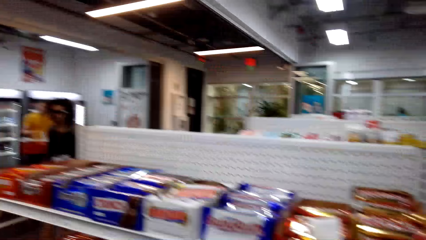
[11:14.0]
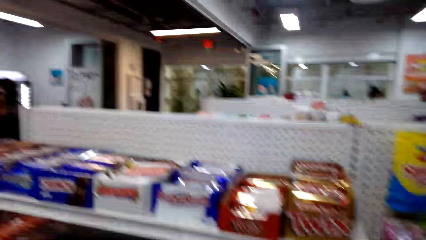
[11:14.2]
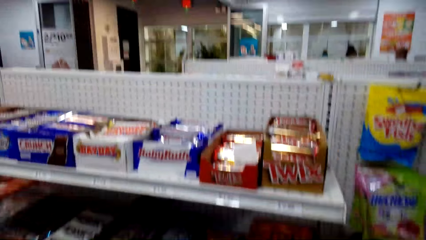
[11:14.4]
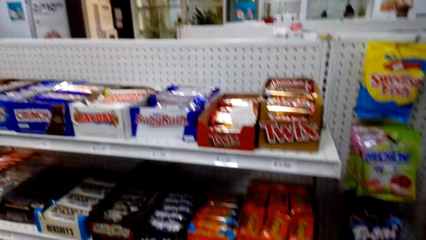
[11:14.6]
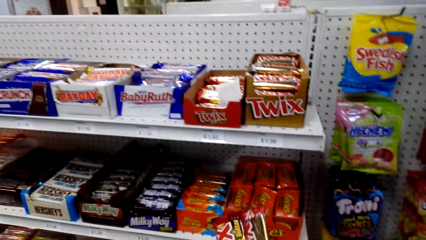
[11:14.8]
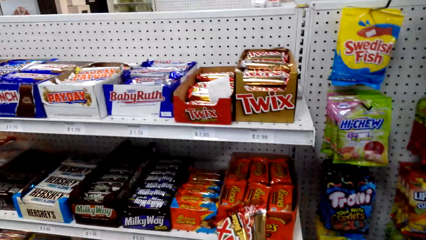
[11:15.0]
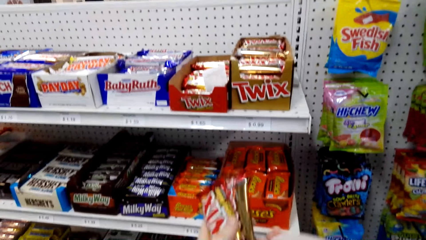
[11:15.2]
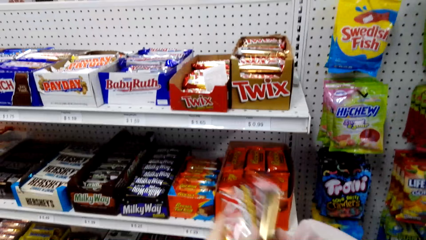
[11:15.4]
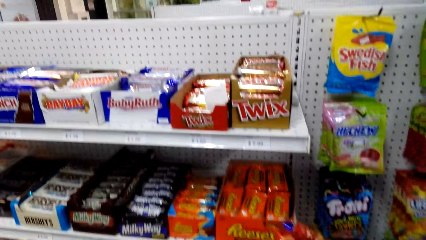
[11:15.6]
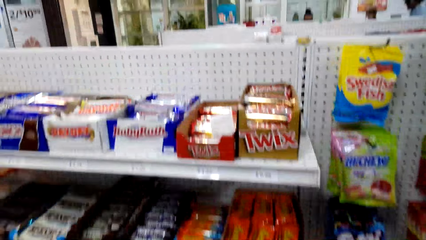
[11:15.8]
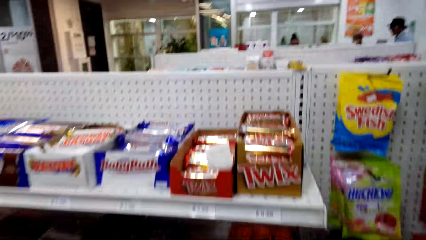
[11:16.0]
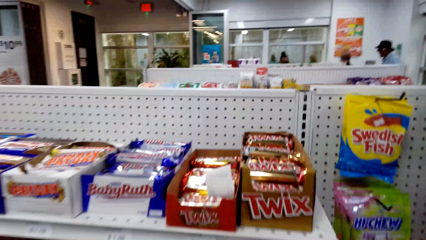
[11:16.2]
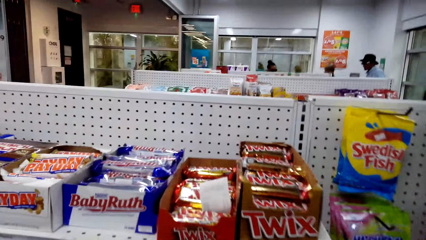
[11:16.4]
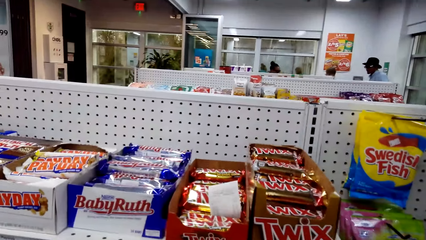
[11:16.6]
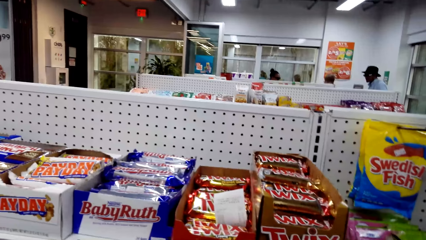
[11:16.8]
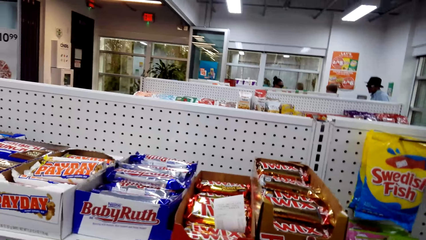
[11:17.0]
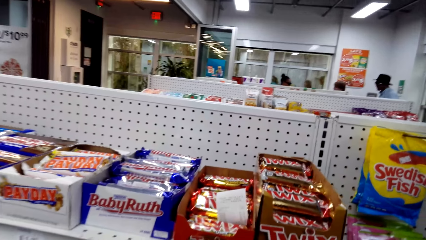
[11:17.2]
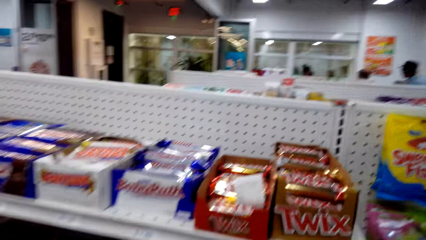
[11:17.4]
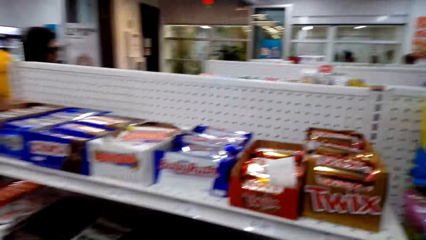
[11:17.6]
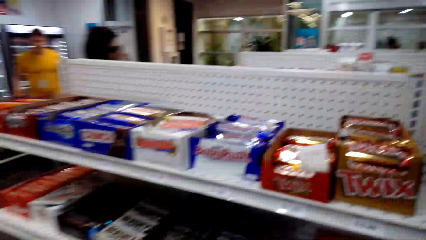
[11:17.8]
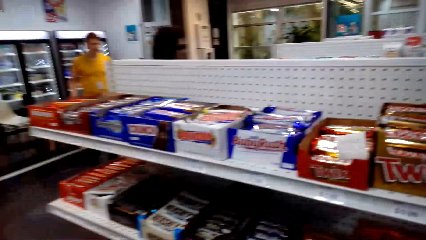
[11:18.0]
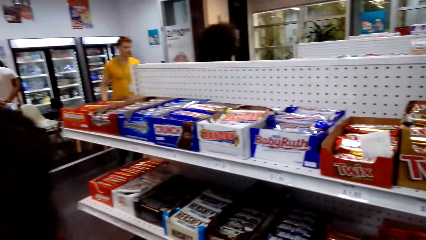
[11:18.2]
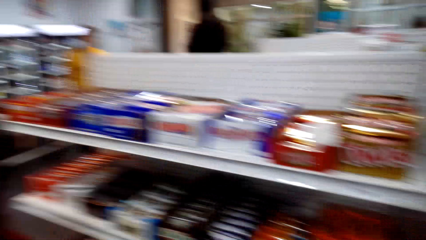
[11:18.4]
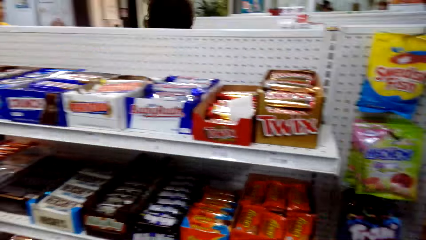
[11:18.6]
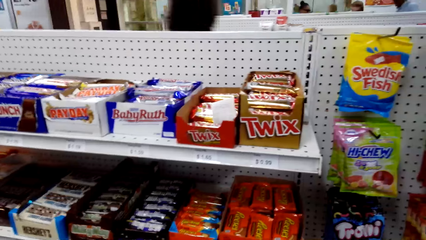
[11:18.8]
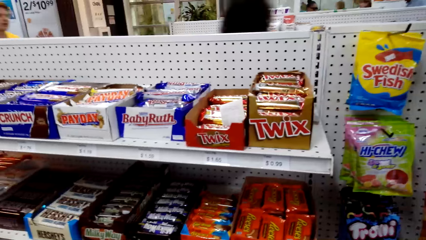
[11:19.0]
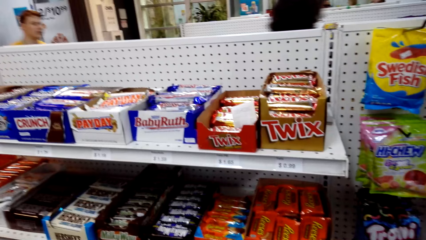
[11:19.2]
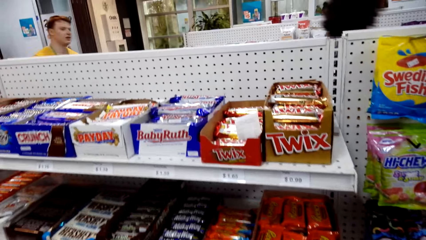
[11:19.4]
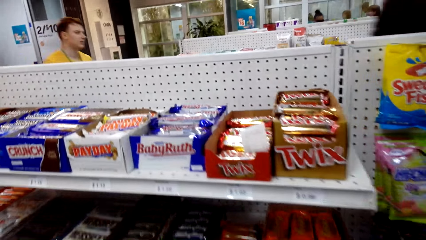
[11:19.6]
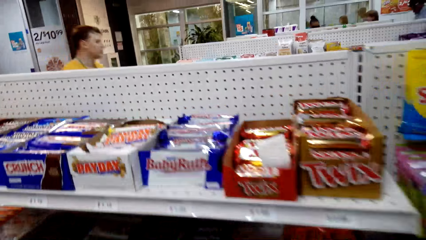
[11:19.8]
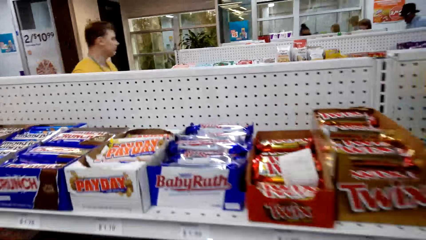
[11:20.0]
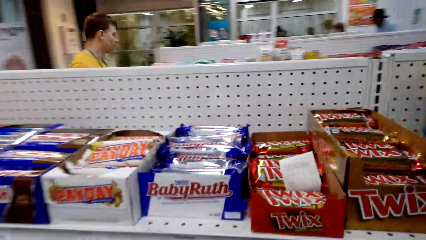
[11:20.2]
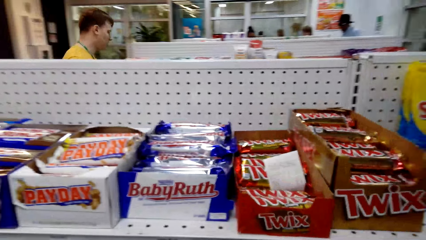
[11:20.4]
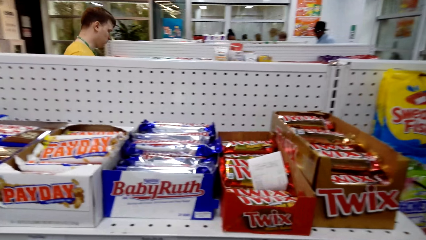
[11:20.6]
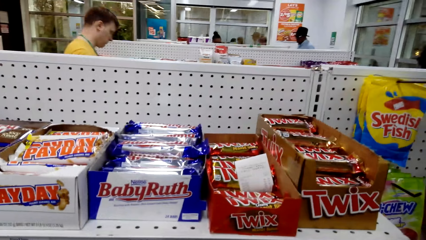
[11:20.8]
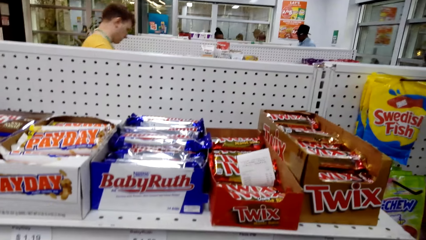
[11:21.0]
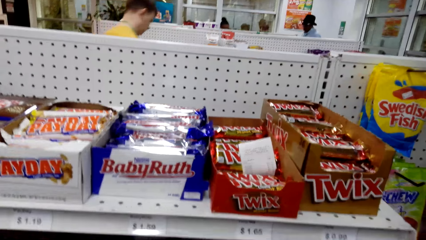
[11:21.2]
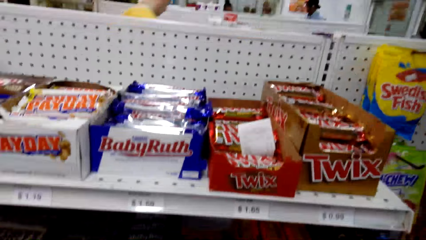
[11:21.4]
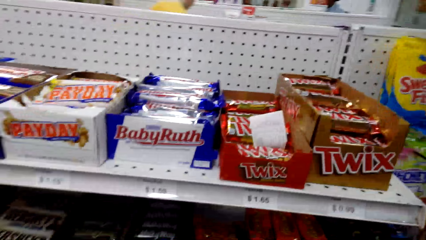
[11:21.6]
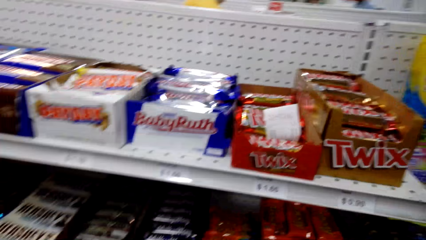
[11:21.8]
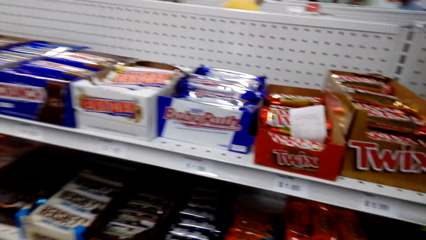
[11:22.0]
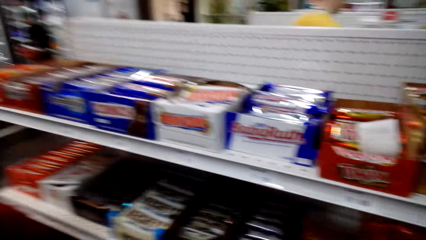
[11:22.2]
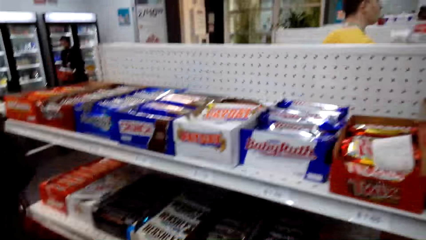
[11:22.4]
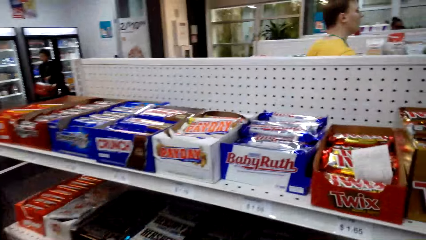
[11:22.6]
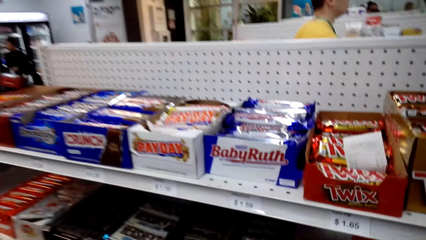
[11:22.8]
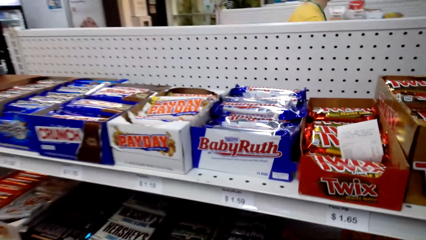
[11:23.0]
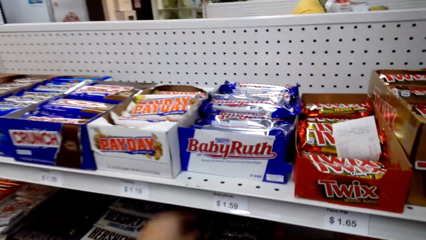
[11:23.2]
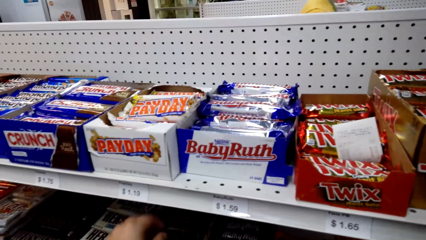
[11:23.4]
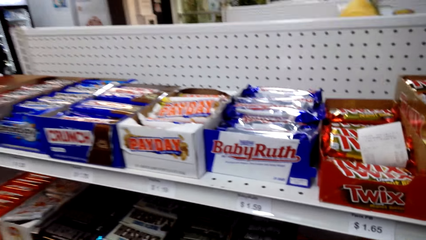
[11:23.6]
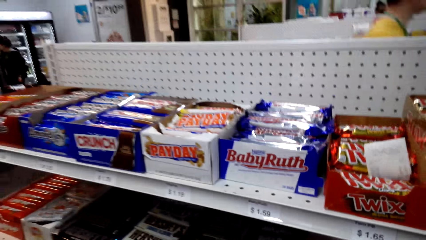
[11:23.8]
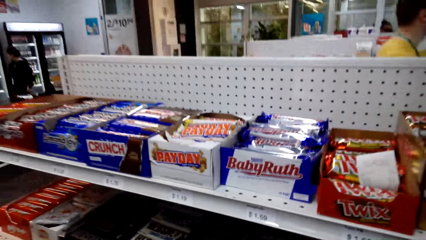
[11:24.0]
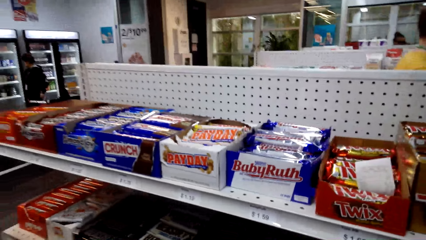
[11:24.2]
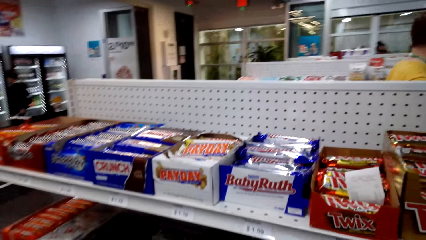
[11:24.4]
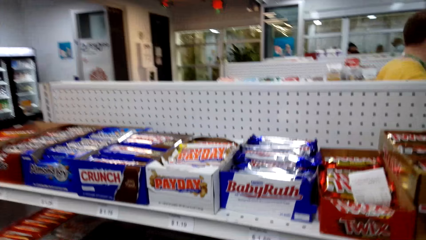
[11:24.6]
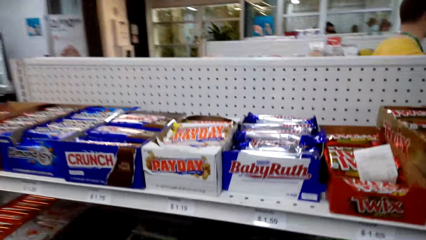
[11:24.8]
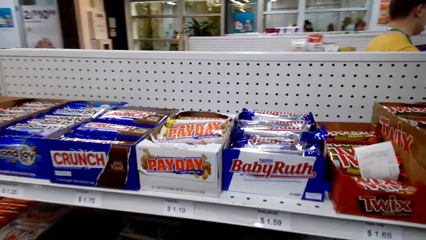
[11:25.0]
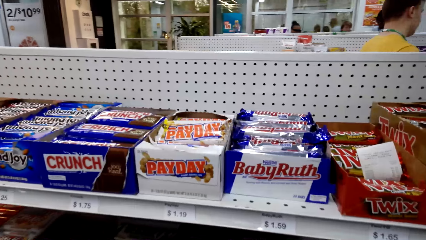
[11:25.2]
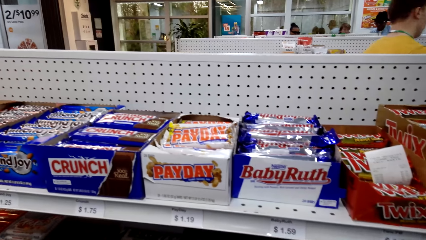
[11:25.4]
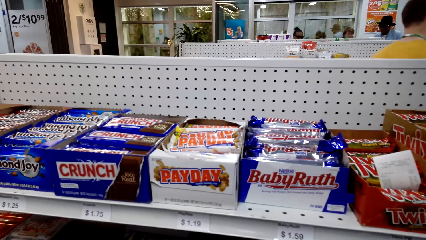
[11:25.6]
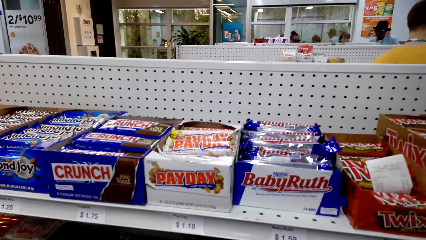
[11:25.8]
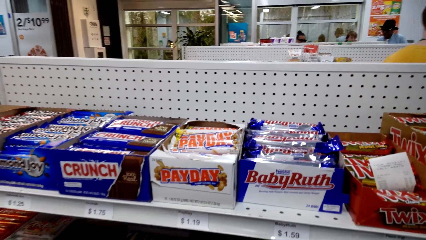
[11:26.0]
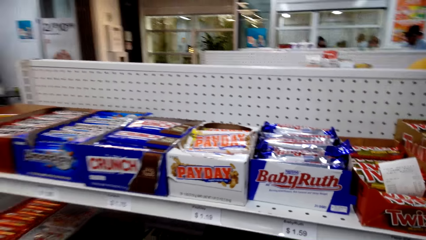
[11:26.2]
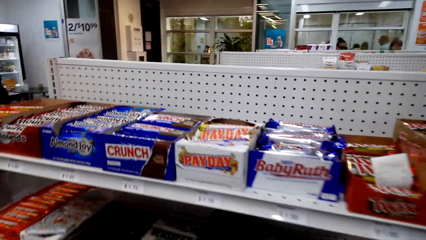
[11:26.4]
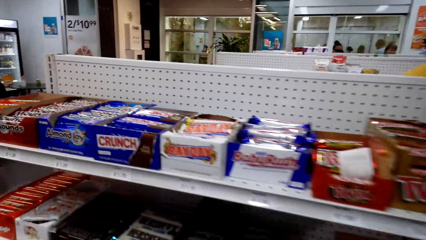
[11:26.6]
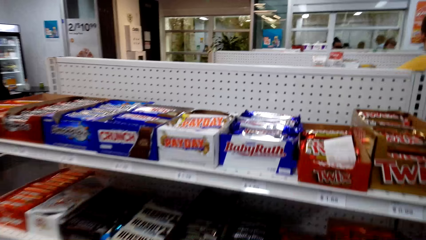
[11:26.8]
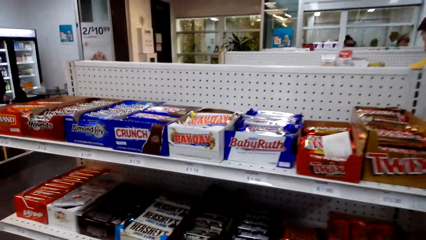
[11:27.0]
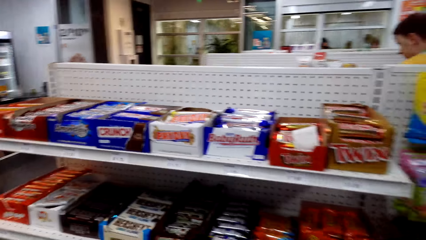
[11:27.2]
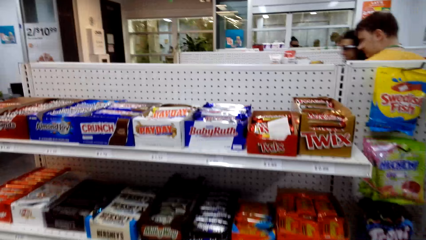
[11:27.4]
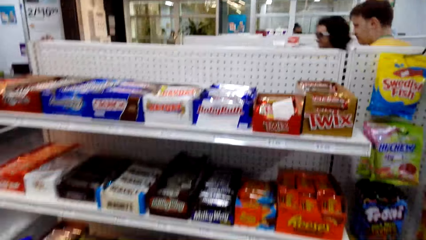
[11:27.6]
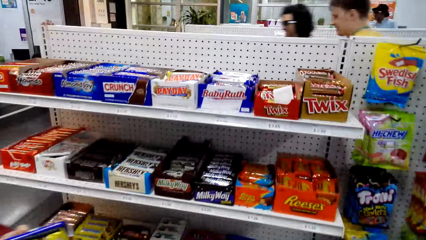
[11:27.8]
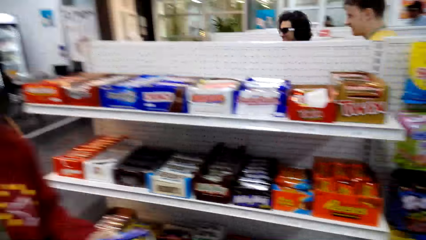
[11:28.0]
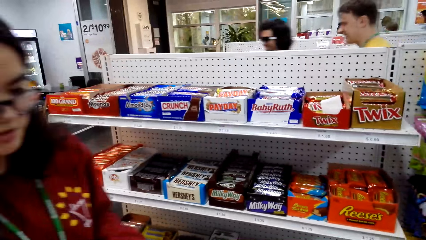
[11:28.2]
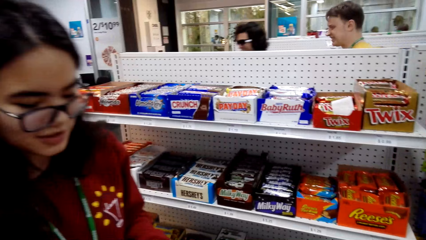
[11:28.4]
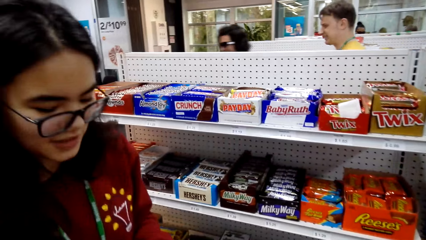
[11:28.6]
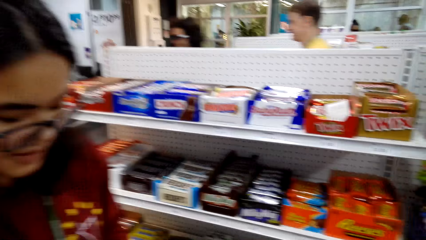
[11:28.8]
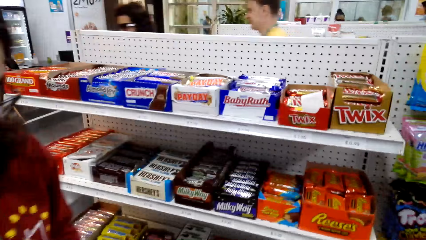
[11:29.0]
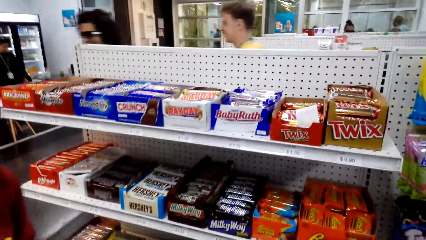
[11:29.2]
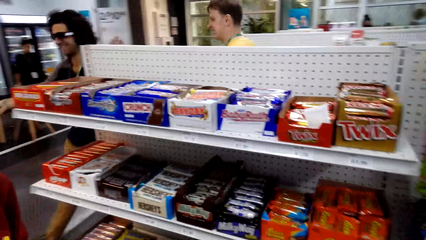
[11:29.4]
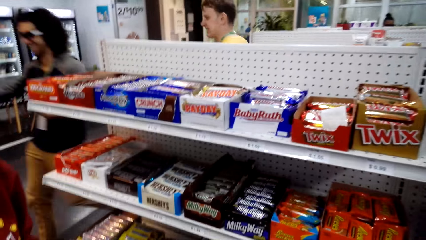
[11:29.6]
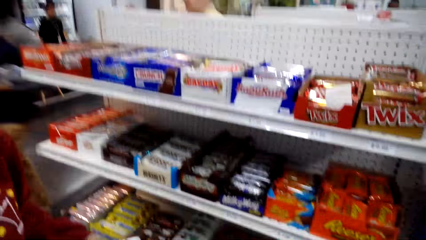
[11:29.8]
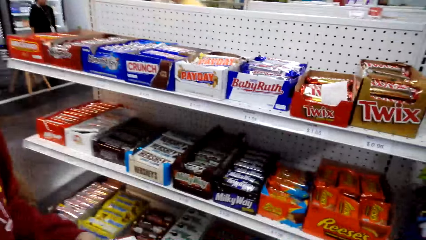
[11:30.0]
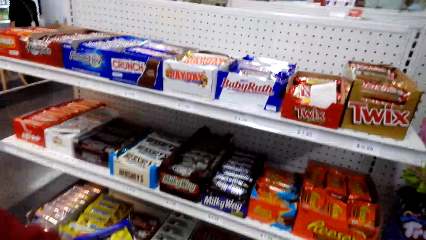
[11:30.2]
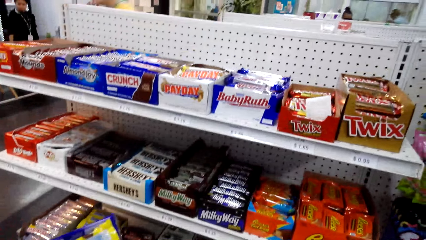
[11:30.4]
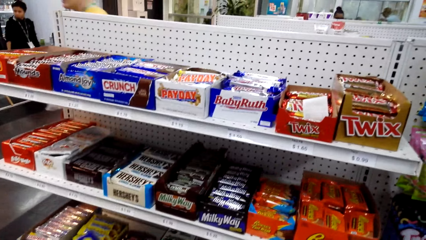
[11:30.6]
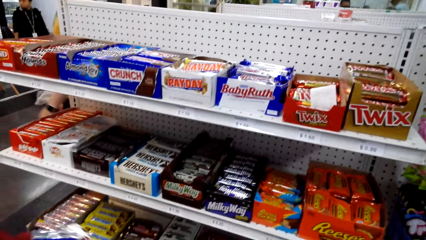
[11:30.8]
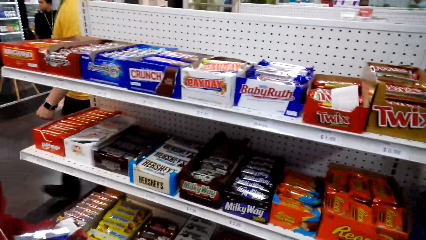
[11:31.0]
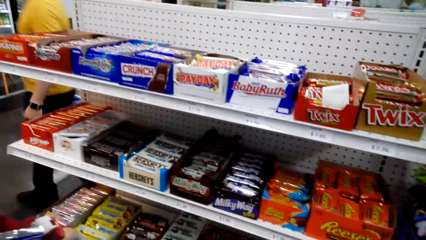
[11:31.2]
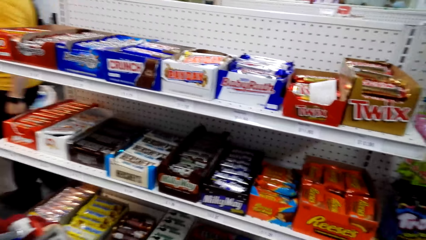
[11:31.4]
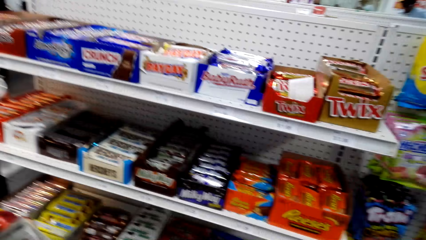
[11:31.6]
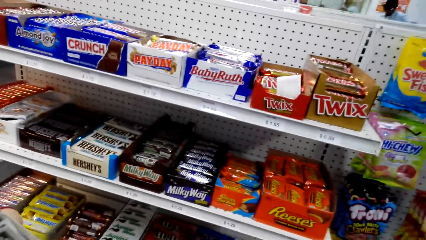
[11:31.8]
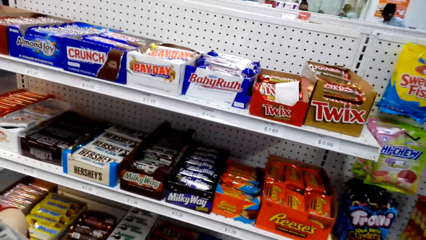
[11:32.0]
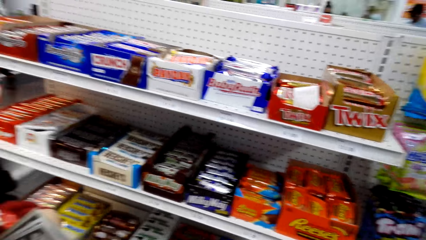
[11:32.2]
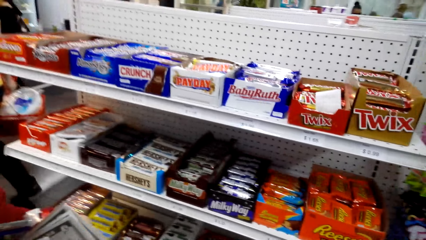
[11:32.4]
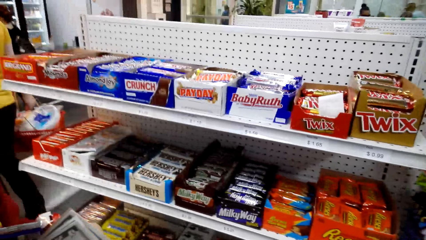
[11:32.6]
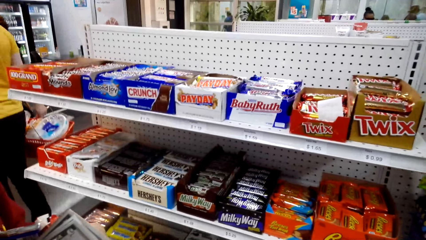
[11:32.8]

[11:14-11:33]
The camera wearer talks. A person talks. The camera wearer talks to the person. They talk again.
